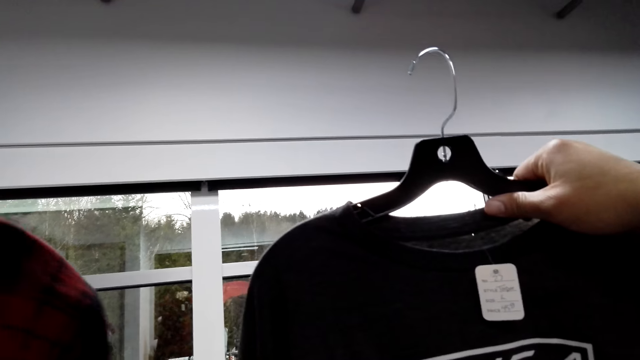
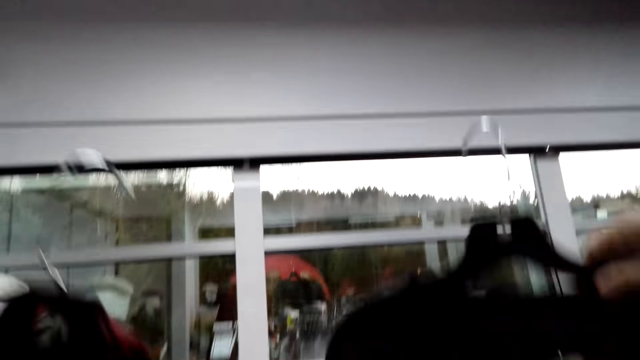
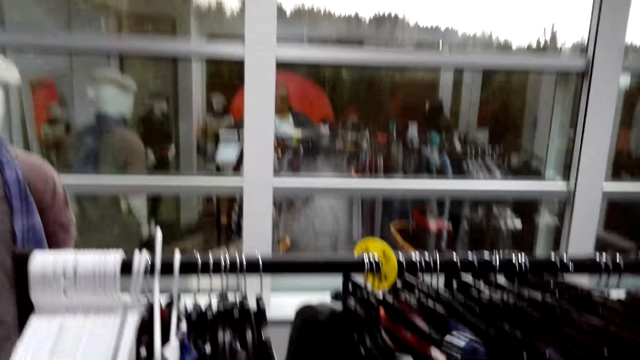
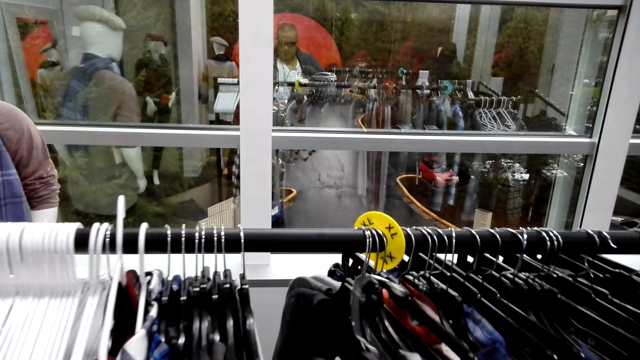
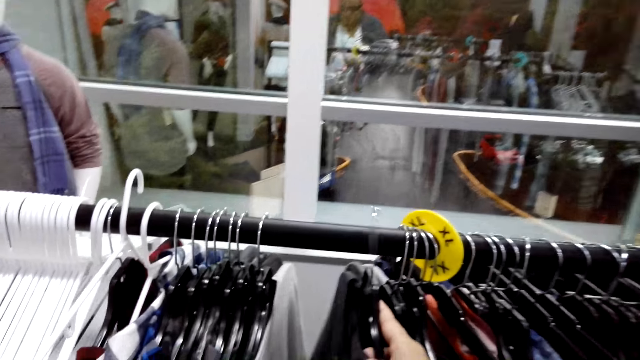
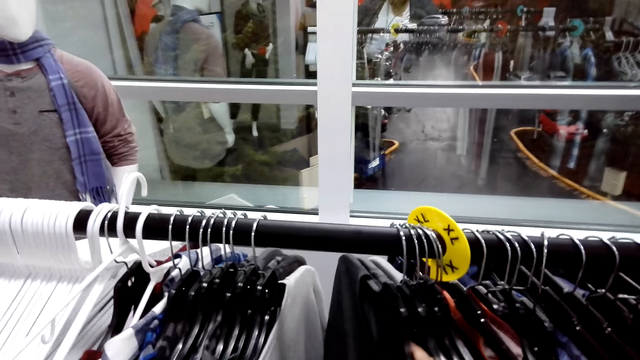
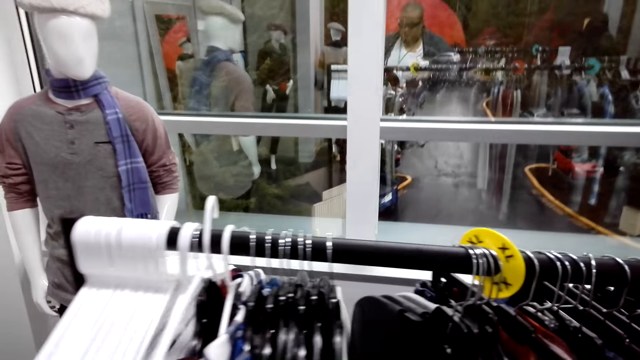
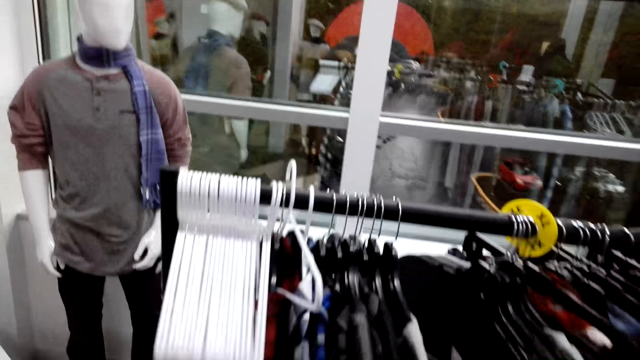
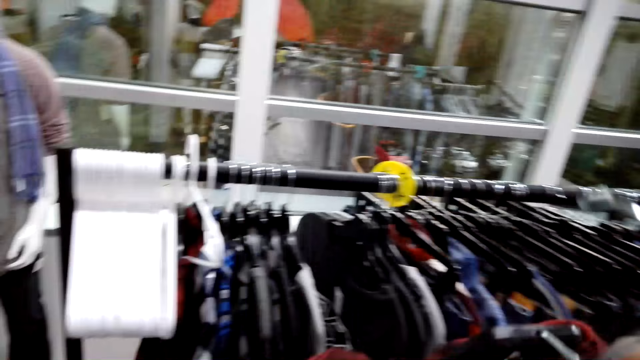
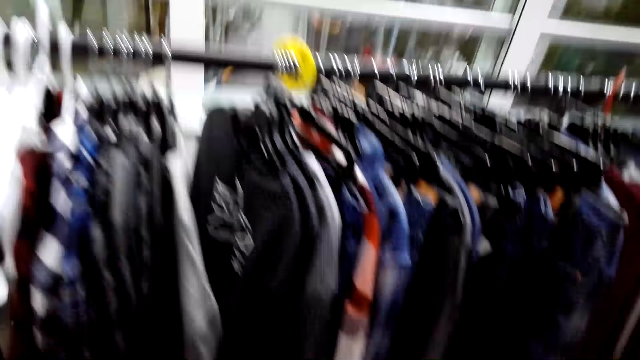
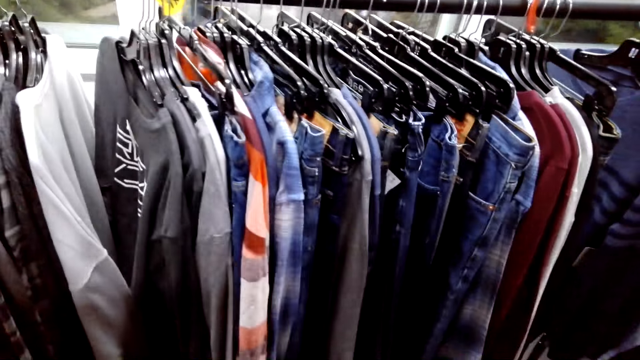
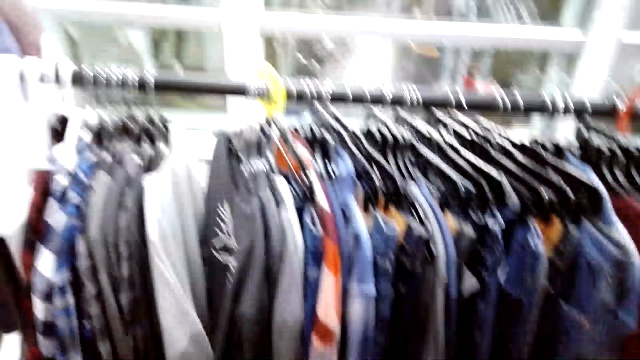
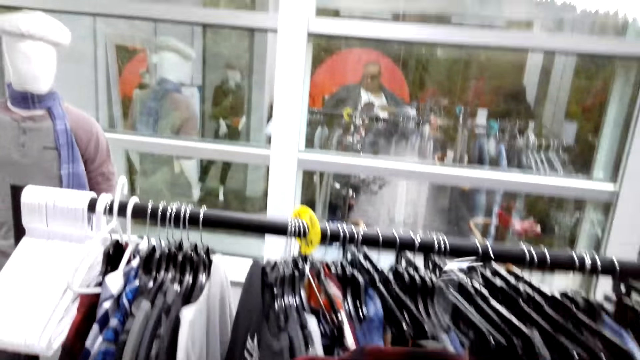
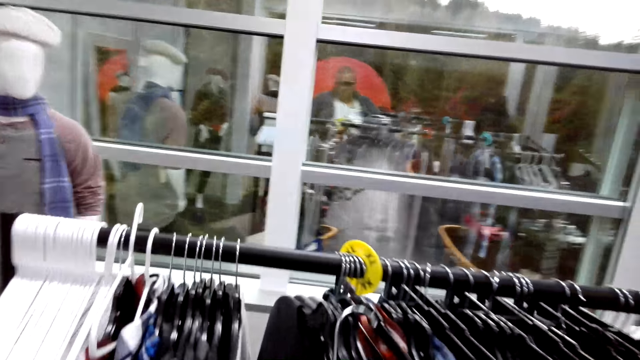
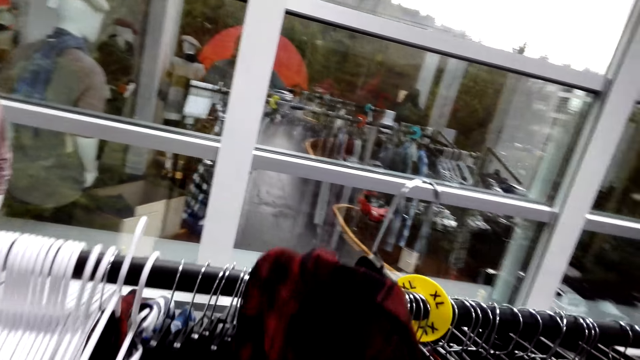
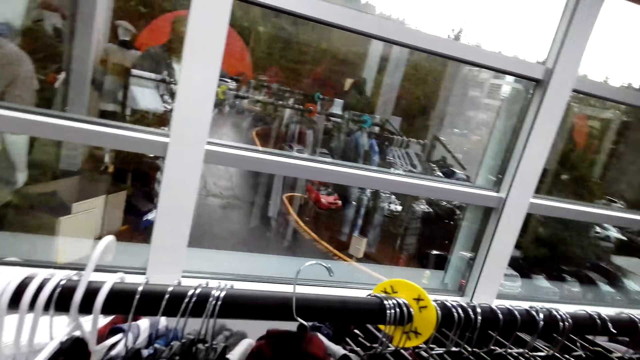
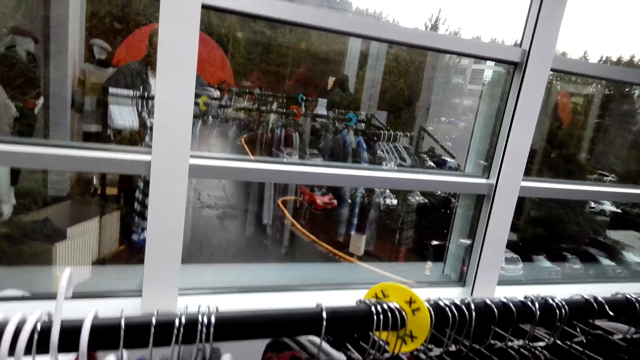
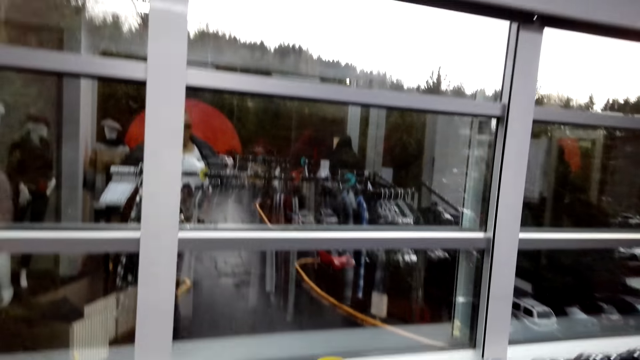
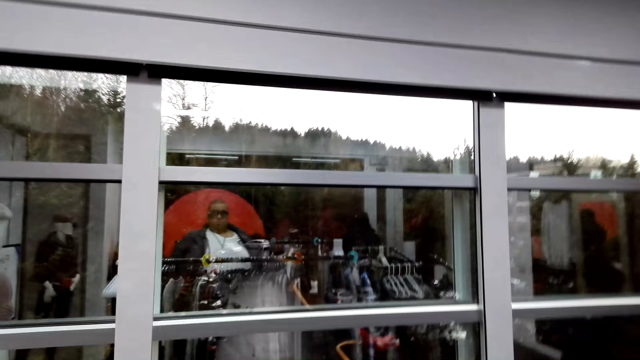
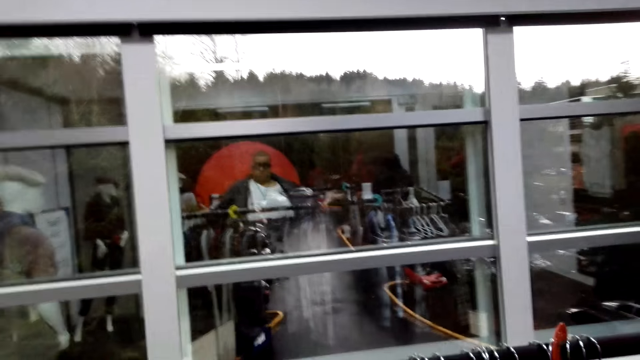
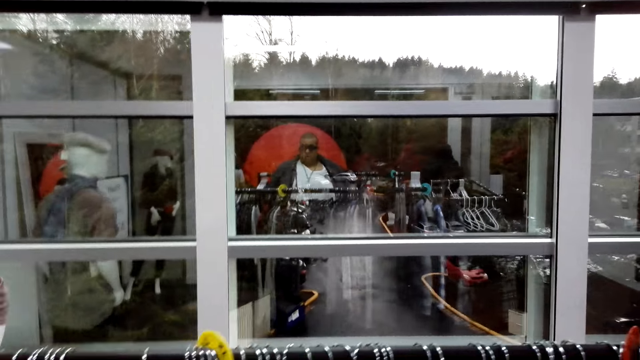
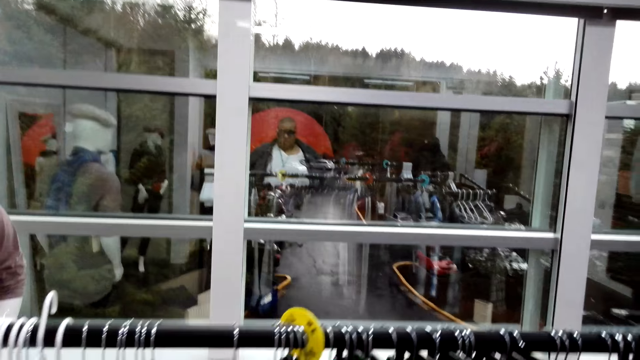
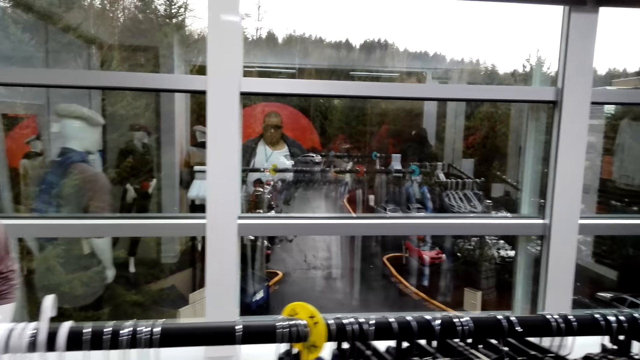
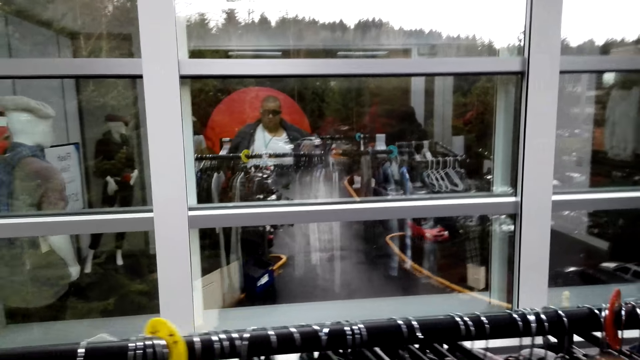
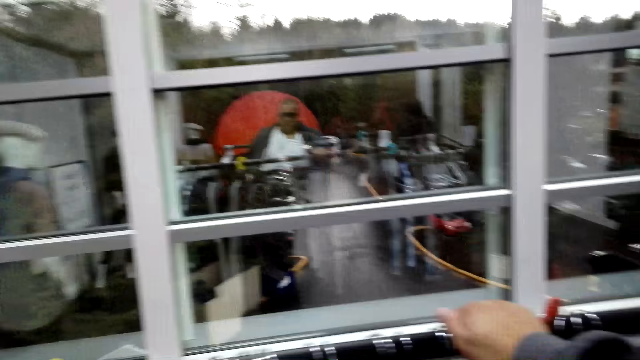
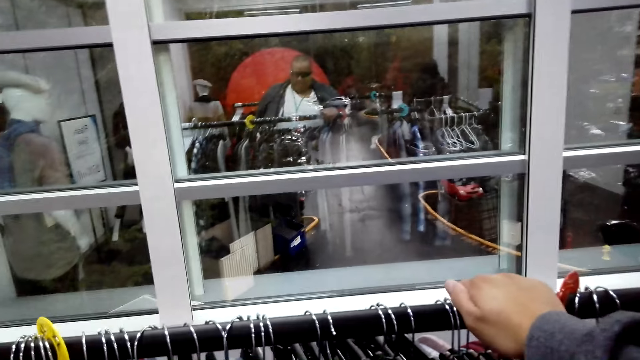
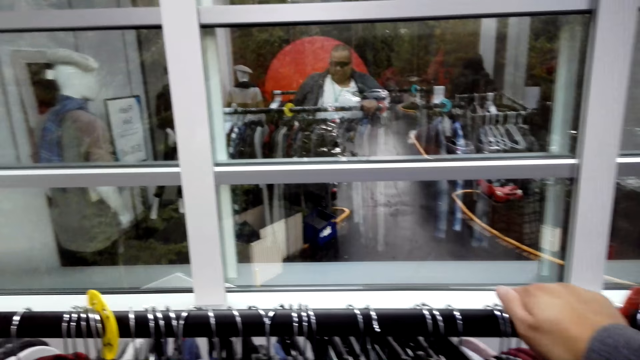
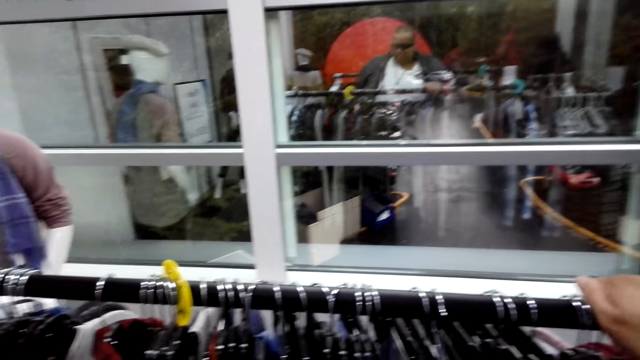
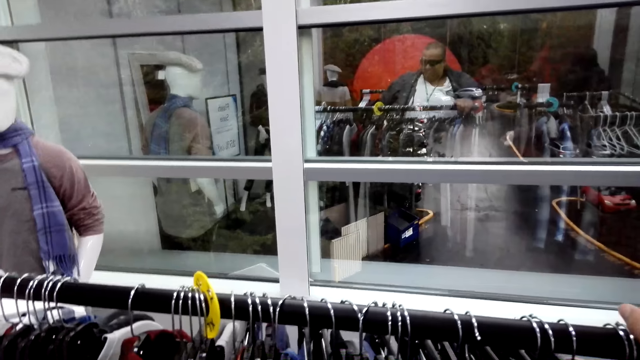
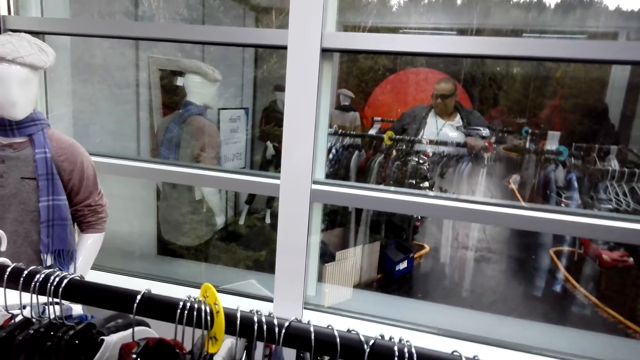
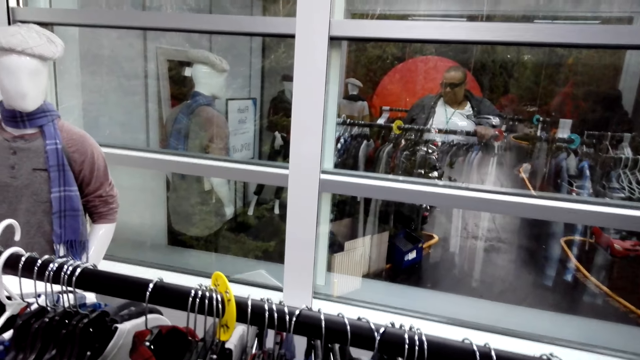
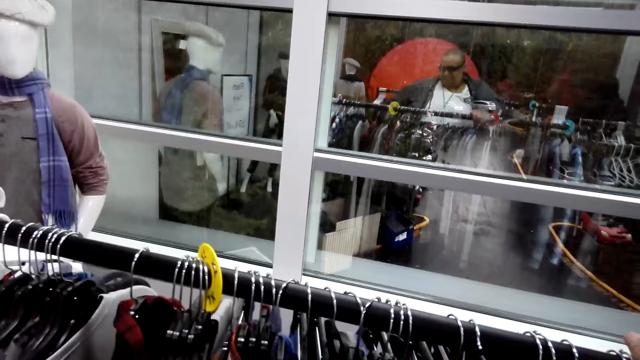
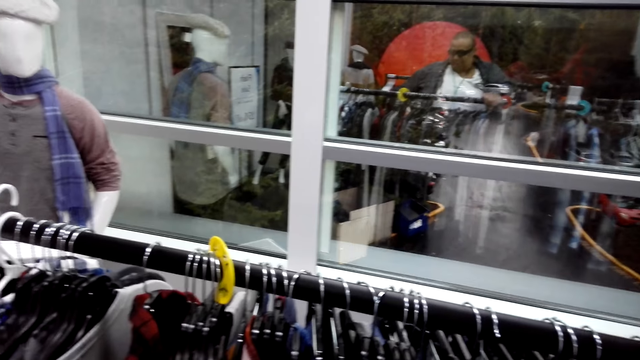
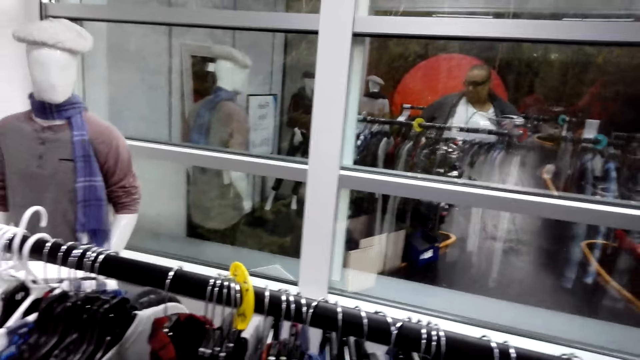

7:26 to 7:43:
The attendant converses with the camera wearer. The camera wearer returns the cloth on the hanger on the cloth display rack. They look at the clothes on the hanger on the cloth display rack. They return the cloth on the hanger on the cloth display rack. The attendant talks to the camera wearer. The camera wearer gazes at the clothes on the hanger stand. They laugh and touch the cloth display rack. They talk to the attendant.

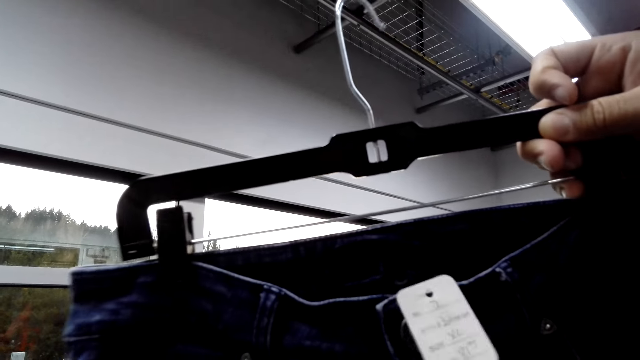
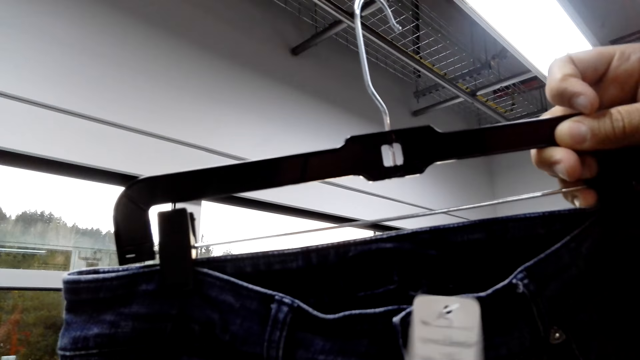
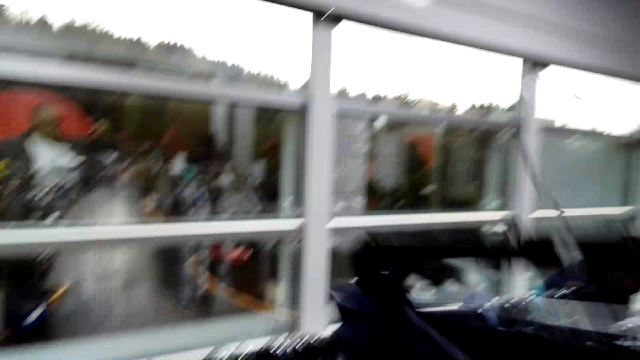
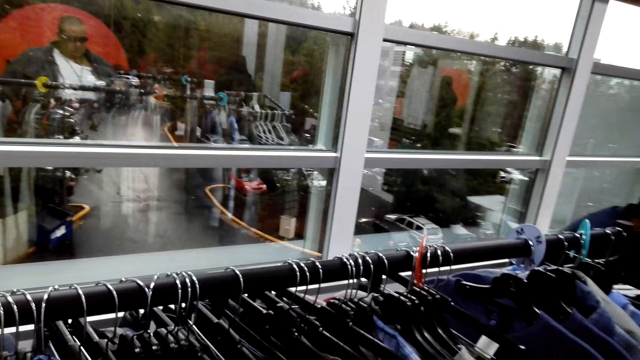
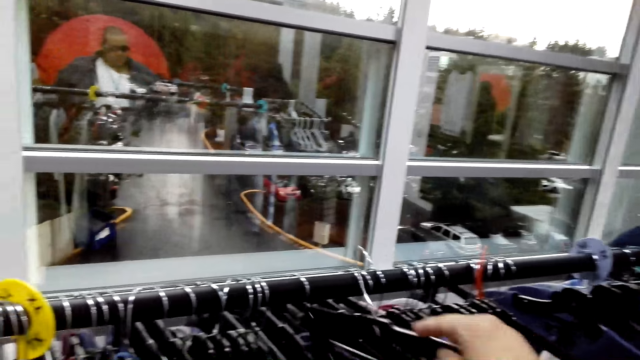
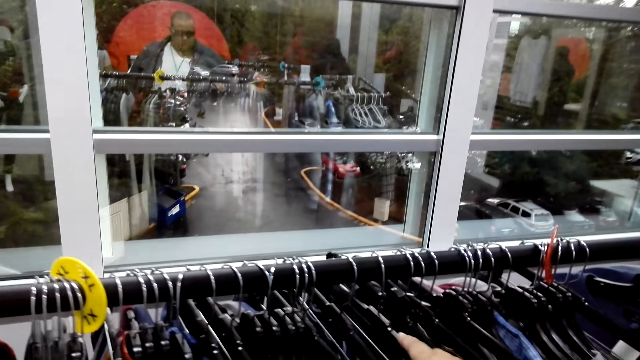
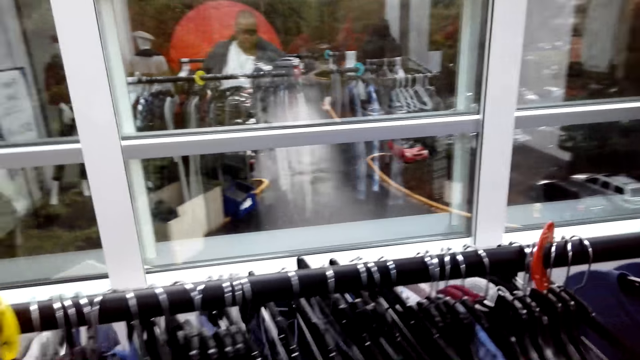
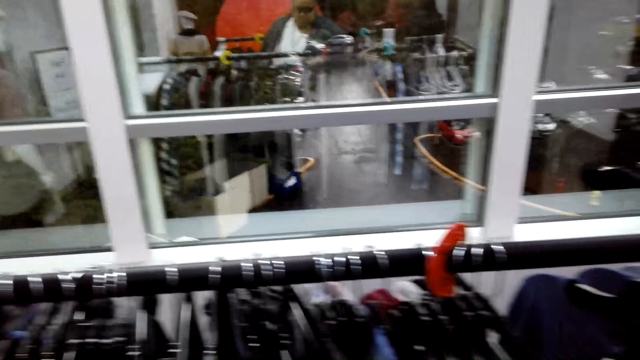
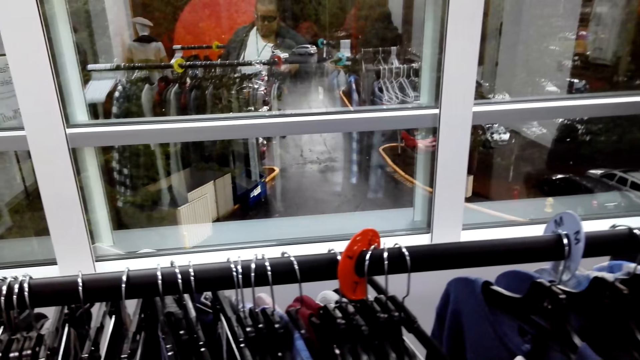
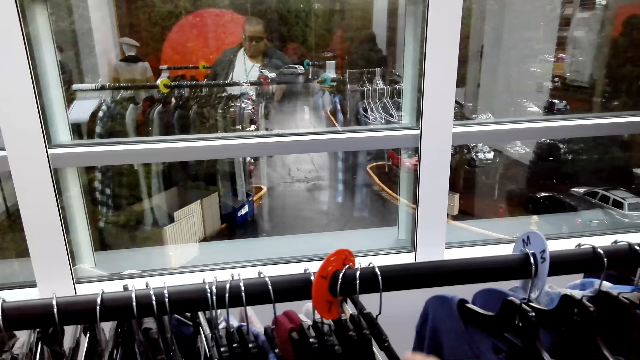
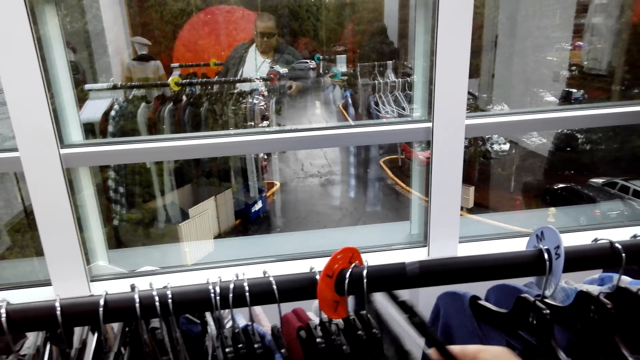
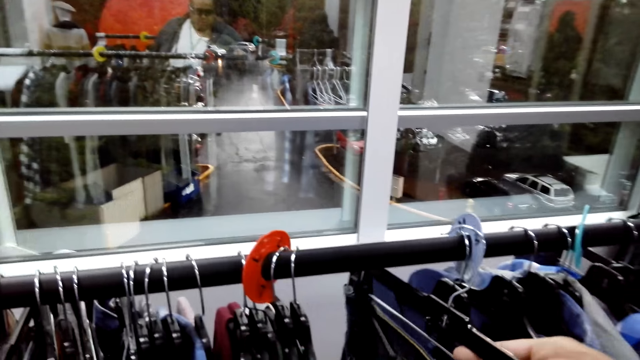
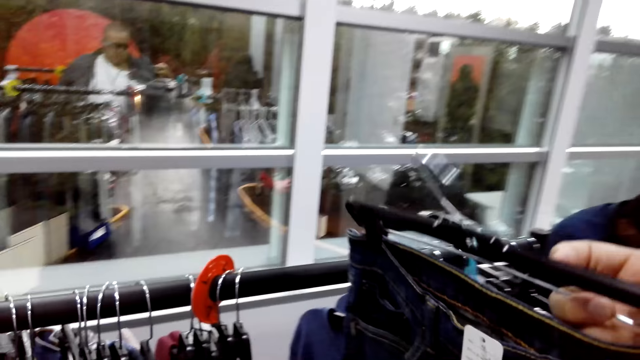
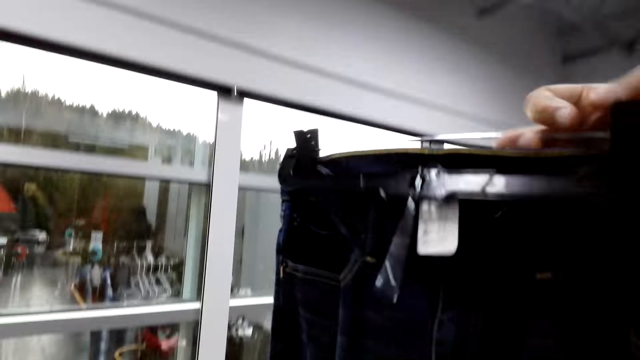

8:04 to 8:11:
The camera wearer hangs a pair of jeans back on the hanger stand. They look at the clothes on the hanger stand. They unhang the pair of jeans and converse with an attendant. They look at the pair of jeans and converse with the attendant.
